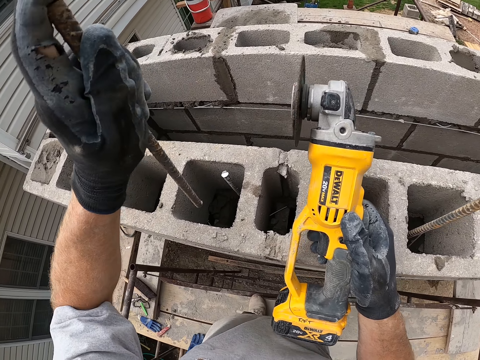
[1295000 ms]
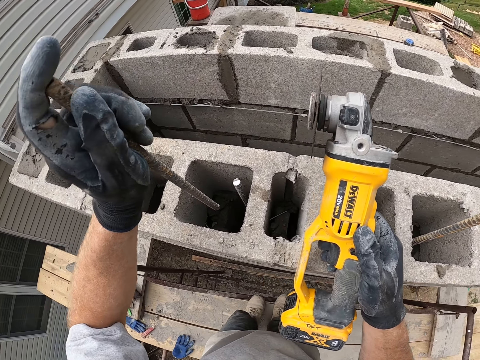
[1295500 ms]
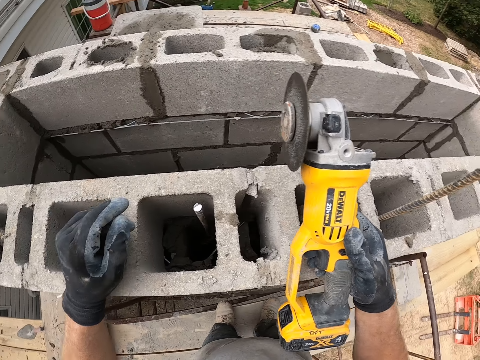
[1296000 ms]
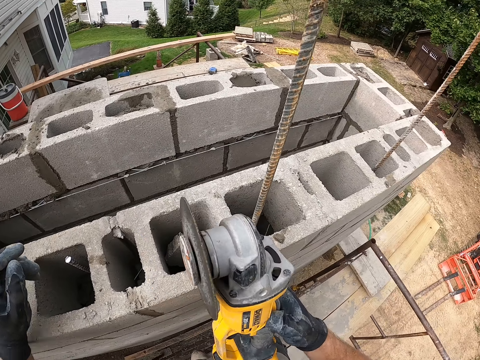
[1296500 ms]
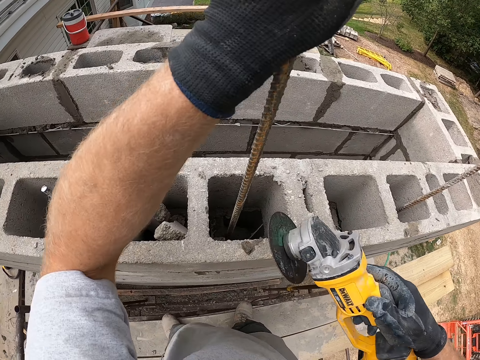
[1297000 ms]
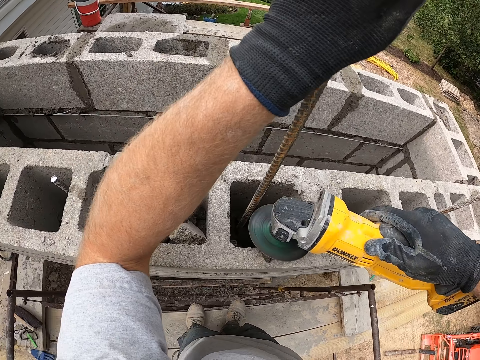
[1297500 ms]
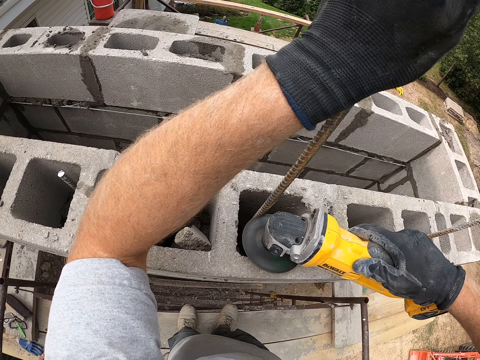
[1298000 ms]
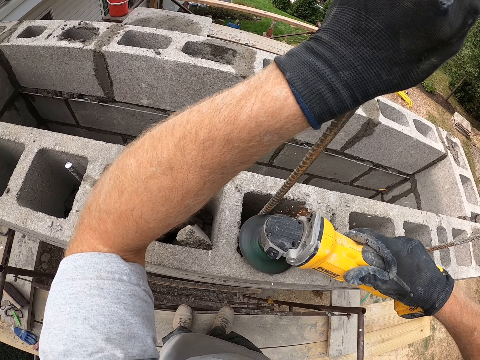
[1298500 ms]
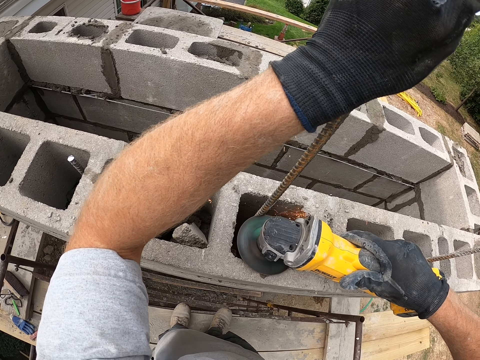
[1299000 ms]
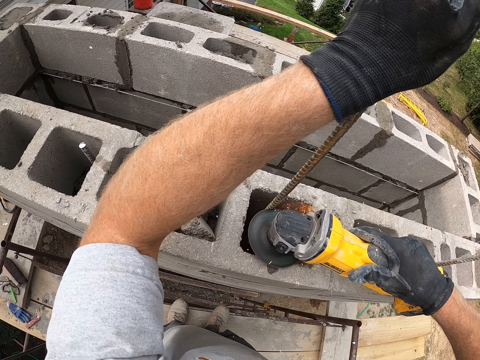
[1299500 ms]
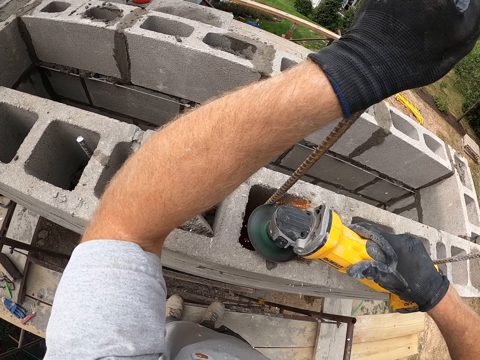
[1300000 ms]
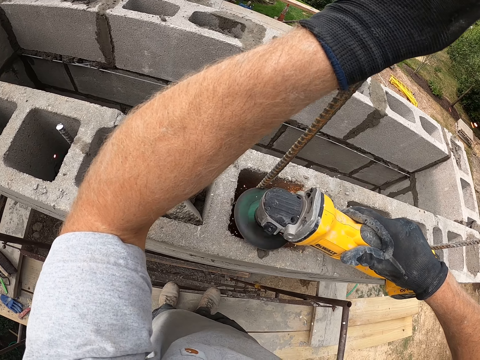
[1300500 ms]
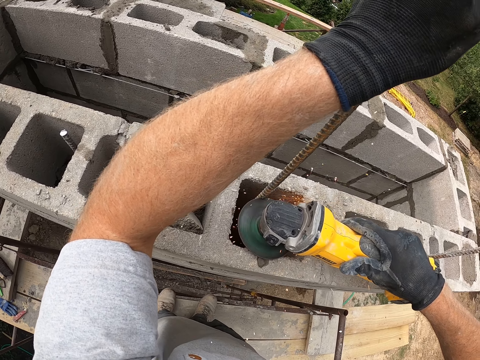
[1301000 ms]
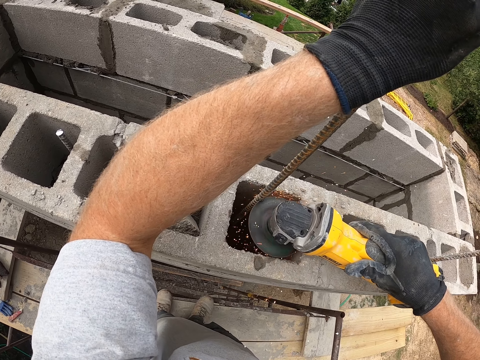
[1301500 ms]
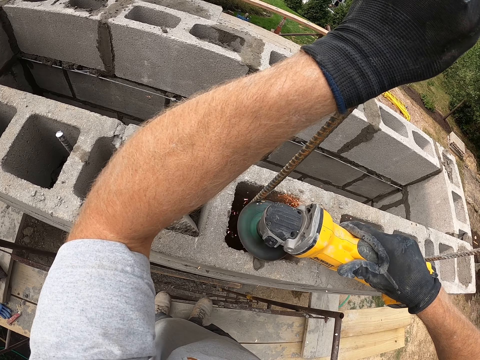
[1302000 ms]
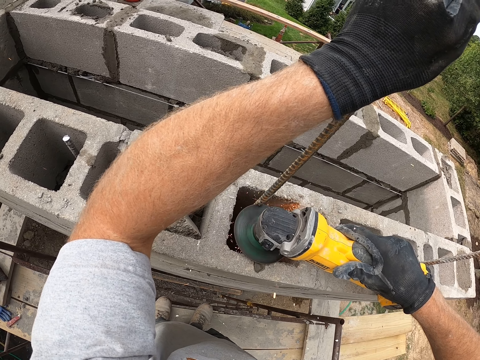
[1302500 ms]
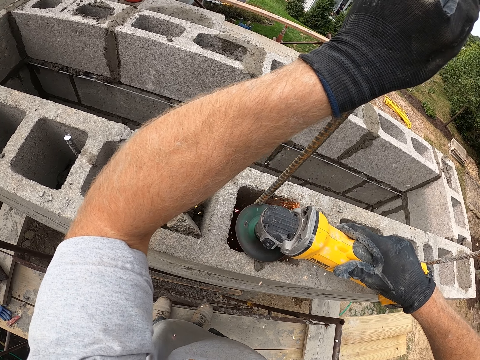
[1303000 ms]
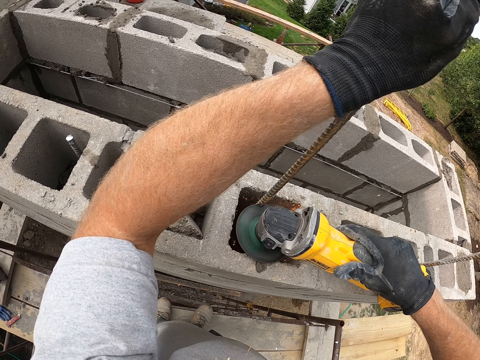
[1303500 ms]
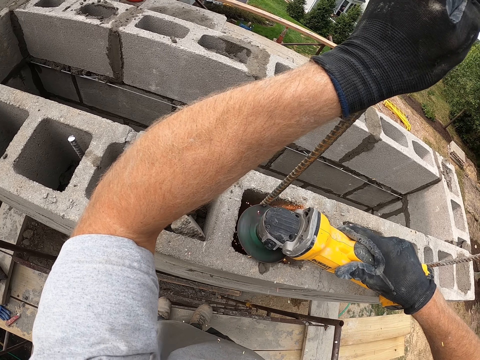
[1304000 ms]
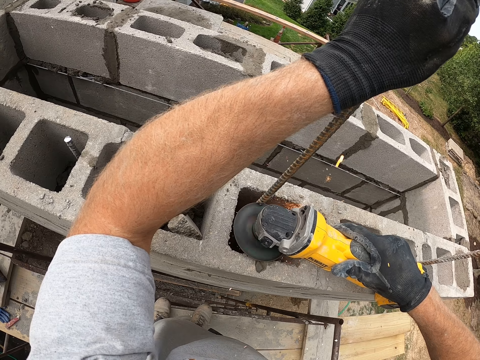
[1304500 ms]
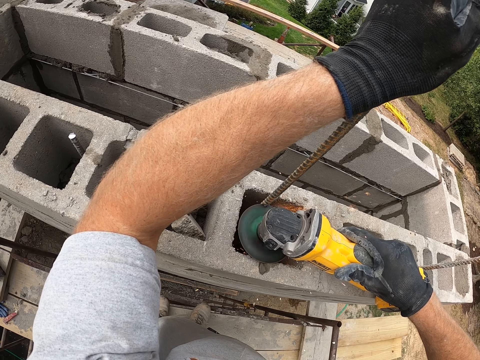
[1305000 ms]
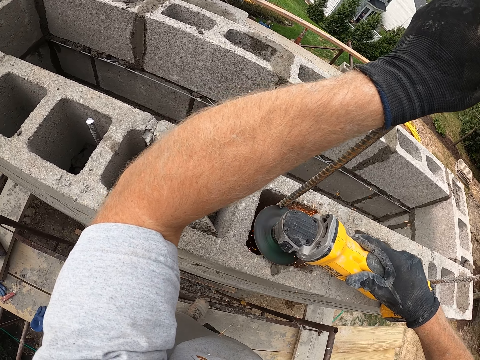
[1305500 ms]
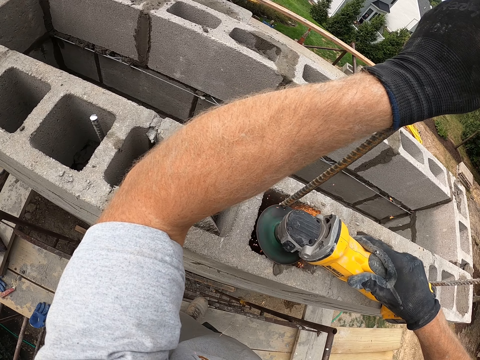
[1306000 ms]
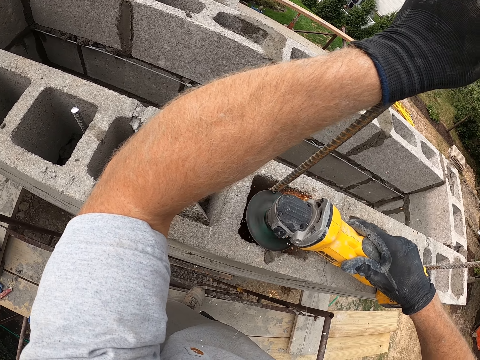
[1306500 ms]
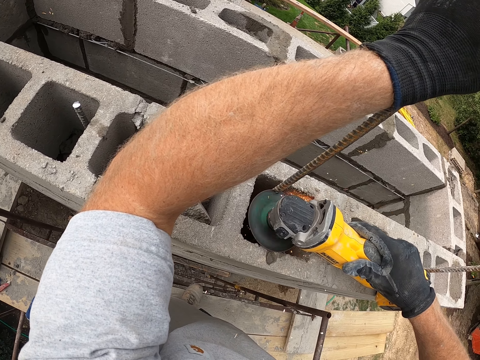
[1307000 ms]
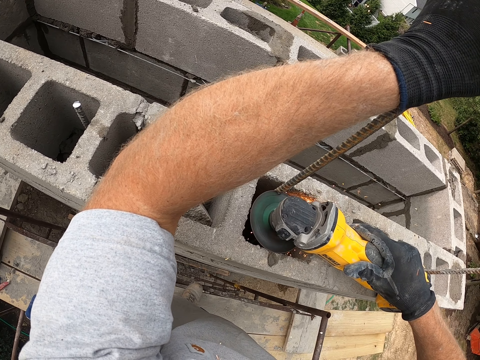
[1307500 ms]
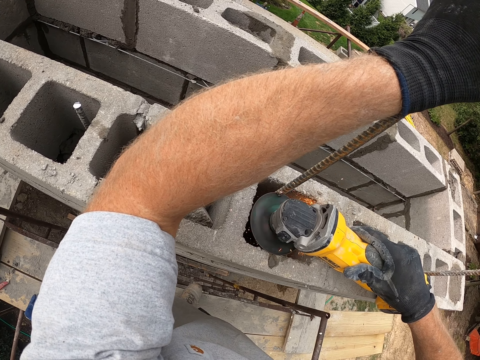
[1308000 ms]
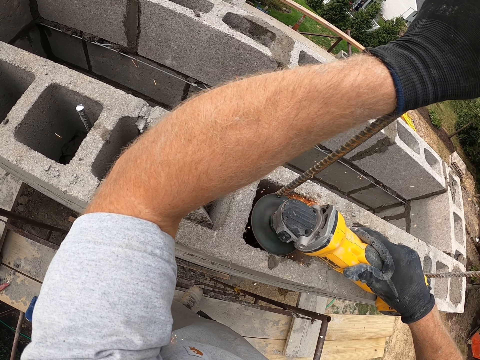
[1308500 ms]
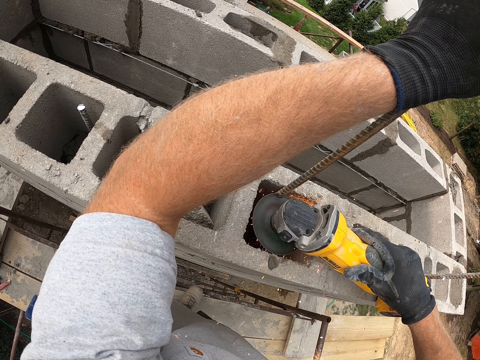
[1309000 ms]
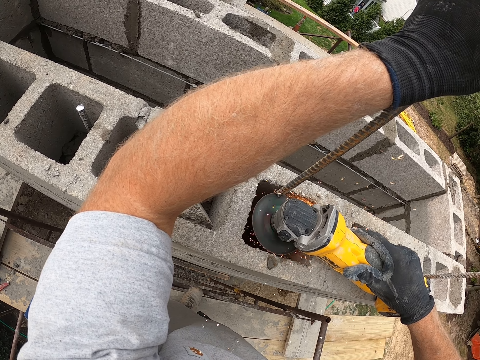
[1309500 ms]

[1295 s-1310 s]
The camera wearer drops the cut piece of the iron rod into the concrete blocks. He walks on the scaffolding. He holds the iron rod in the concrete blocks with his left hand, turns on the electric hand saw with his right hand, and cuts the iron rod with the electric hand saw.

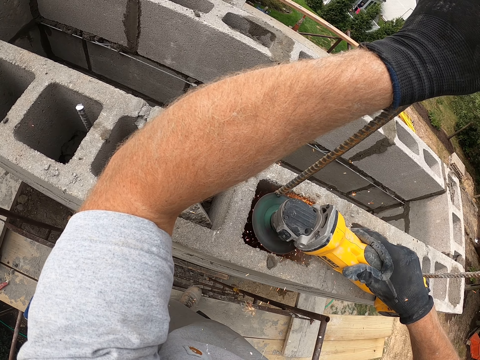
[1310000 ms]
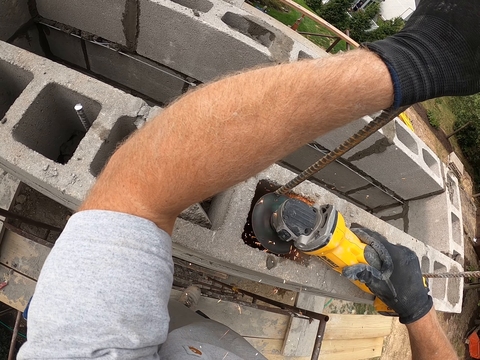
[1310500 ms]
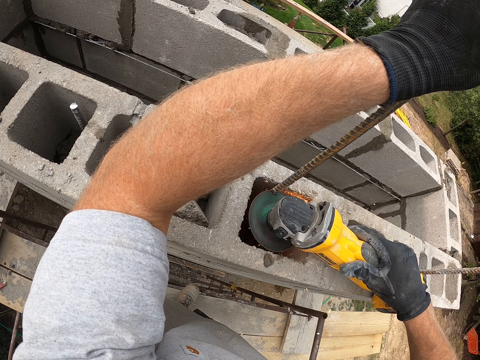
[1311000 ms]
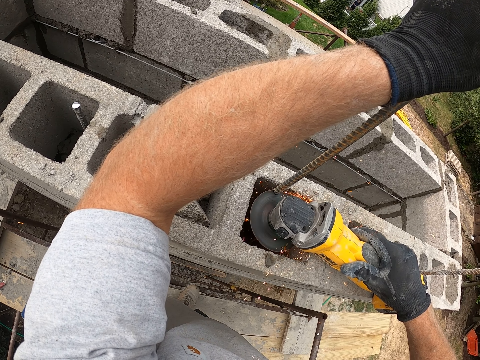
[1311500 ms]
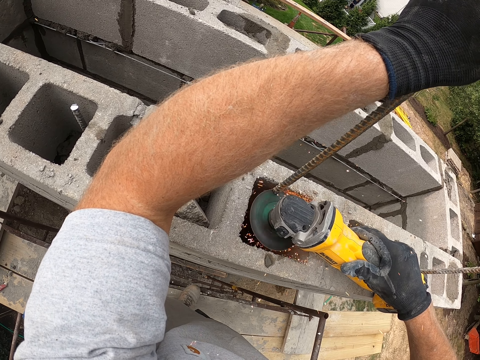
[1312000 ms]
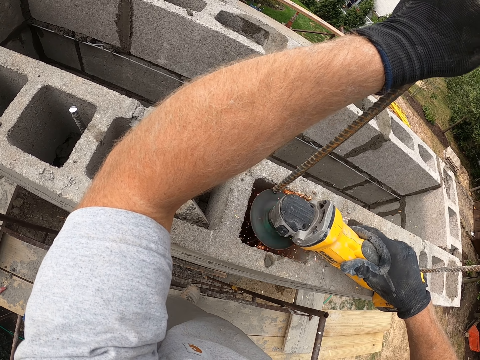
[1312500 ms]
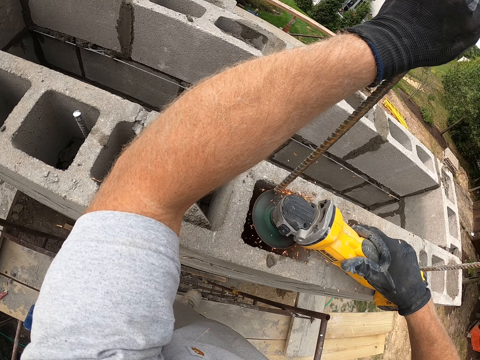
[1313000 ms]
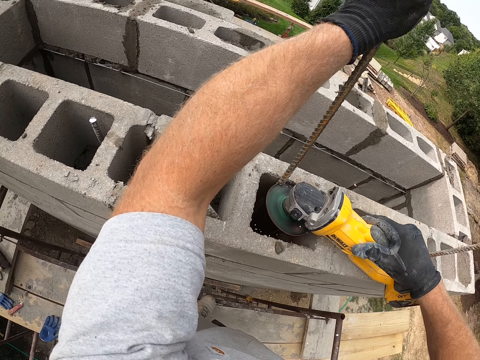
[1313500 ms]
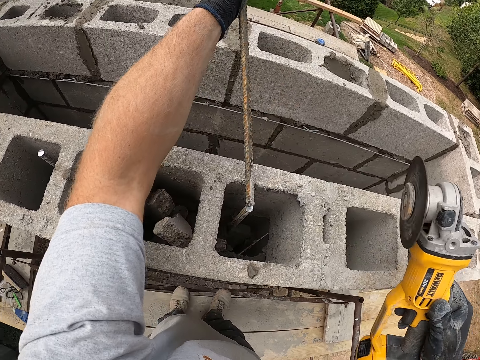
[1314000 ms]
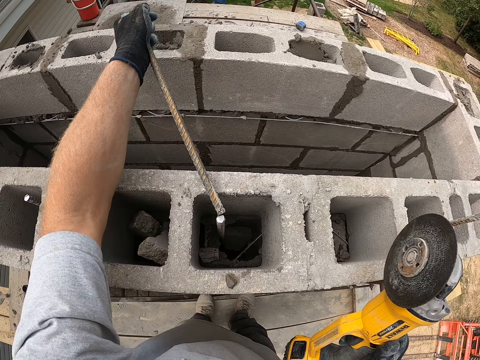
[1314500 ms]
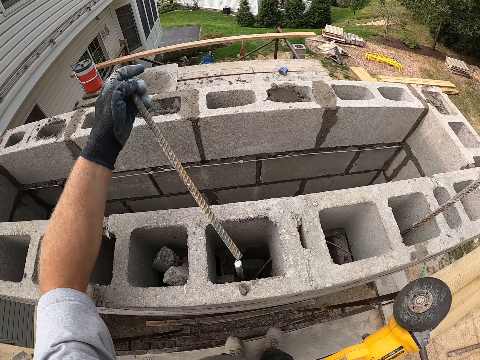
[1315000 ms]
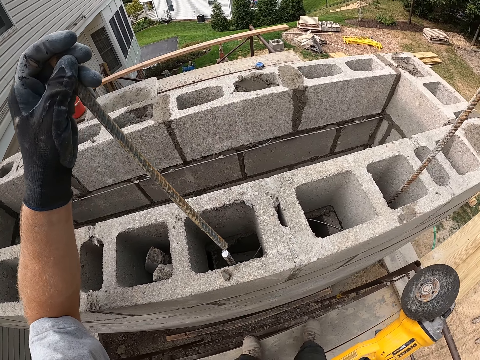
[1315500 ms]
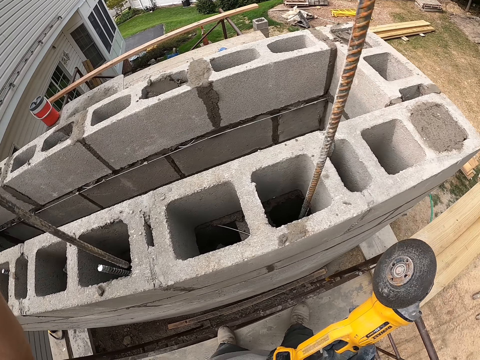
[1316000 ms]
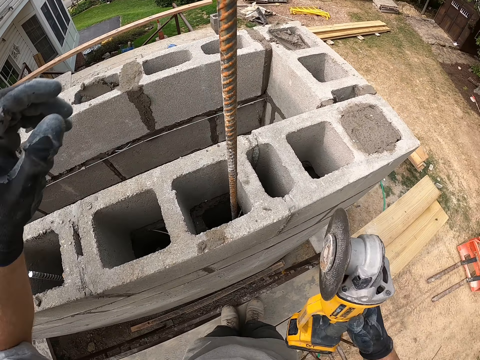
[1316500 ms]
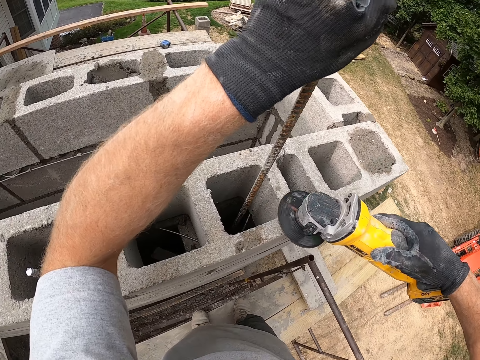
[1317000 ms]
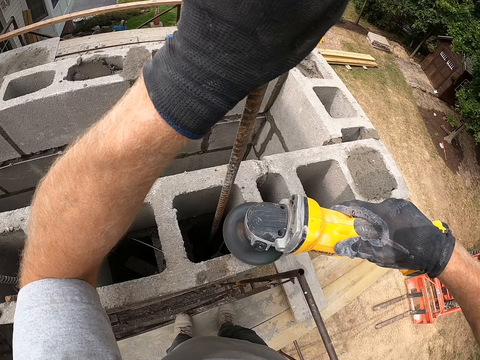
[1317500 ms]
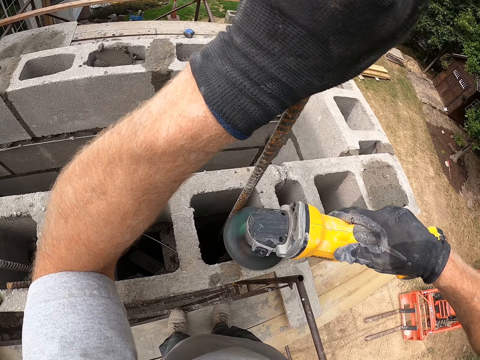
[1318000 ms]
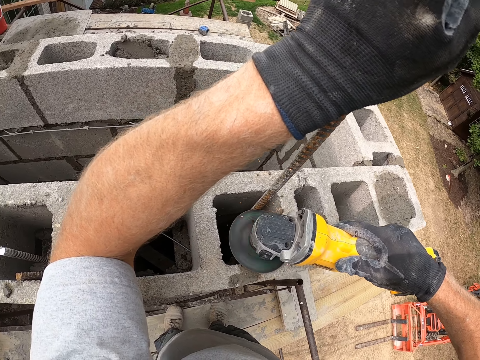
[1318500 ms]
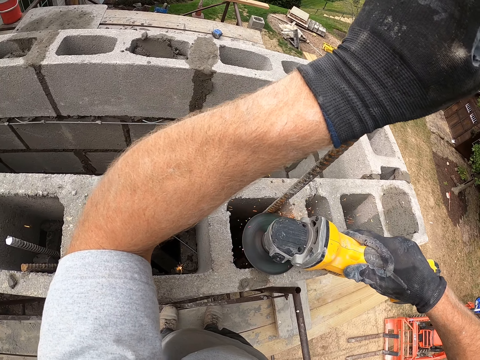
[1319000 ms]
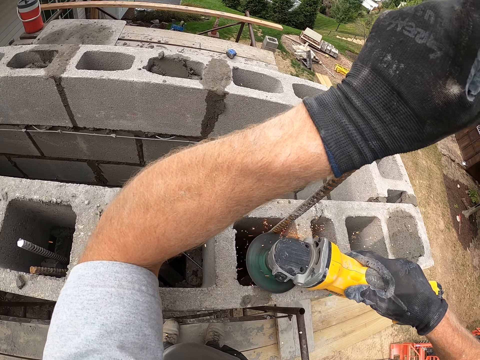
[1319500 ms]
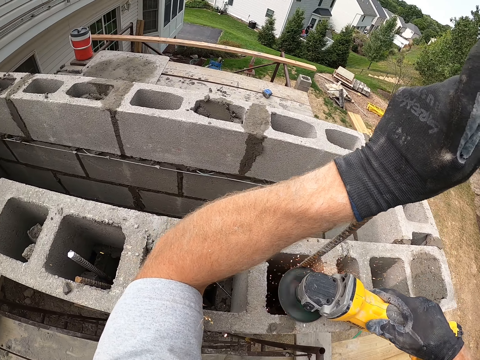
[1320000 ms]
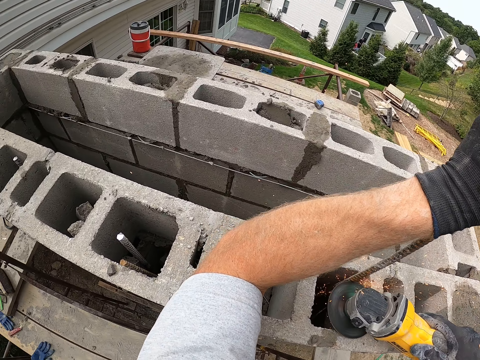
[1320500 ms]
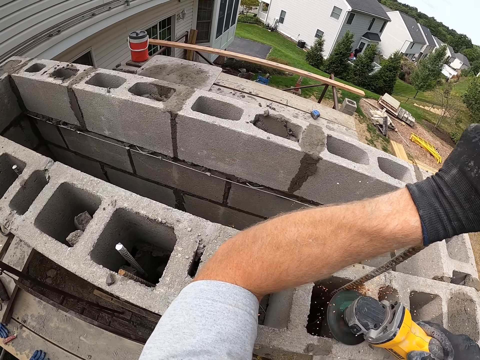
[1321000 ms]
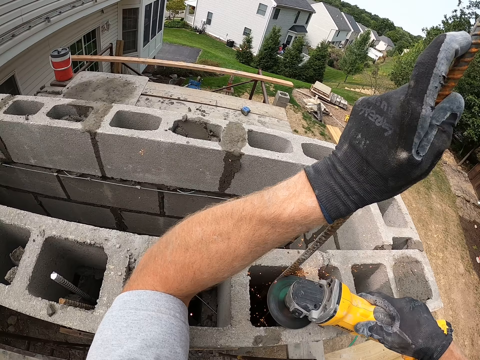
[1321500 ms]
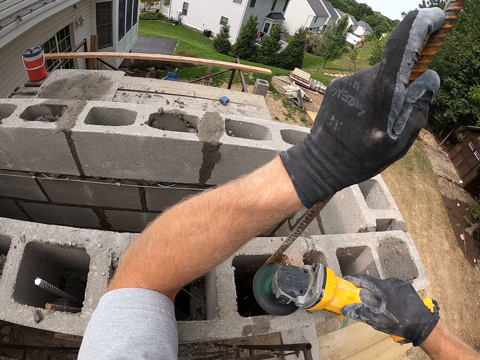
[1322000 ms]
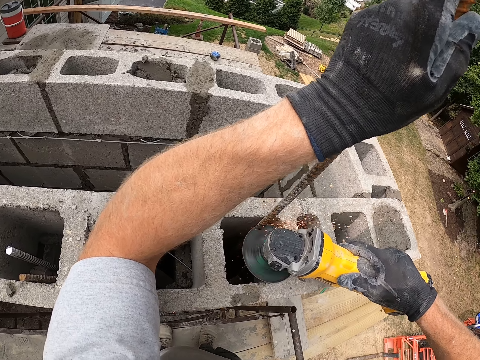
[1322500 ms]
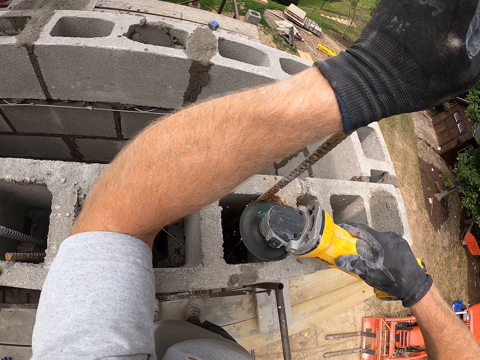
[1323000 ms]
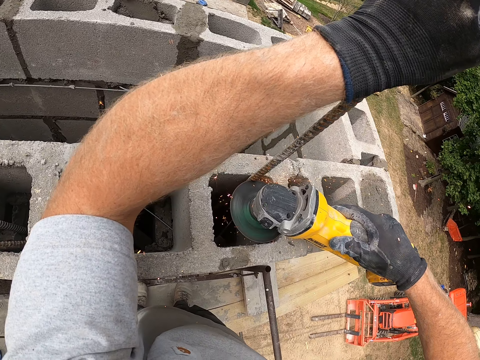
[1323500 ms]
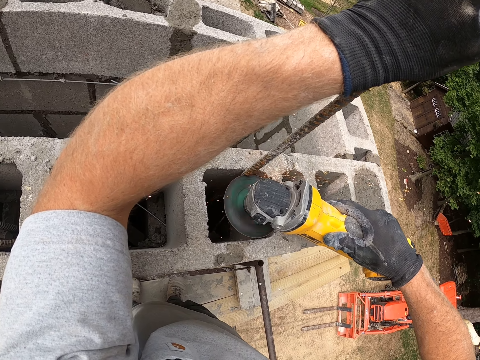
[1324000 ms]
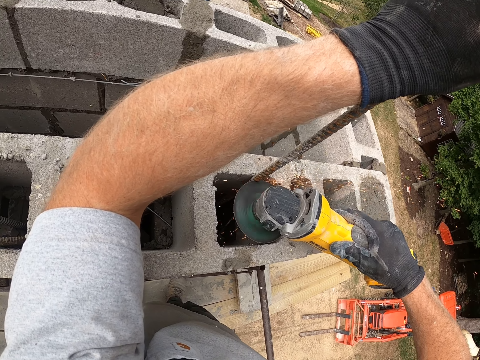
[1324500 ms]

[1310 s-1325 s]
The camera wearer breaks off the iron rod with his left hand. He holds the cordless battery angle grinder or electric hand saw. He turns off the electric hand saw with his right hand and drops the cut piece of the iron rod into the concrete blocks. He walks on the scaffolding. He holds the iron rod in the concrete blocks with his left hand, turns on the electric hand saw with his right hand, and cuts the iron rod with the electric hand saw.
